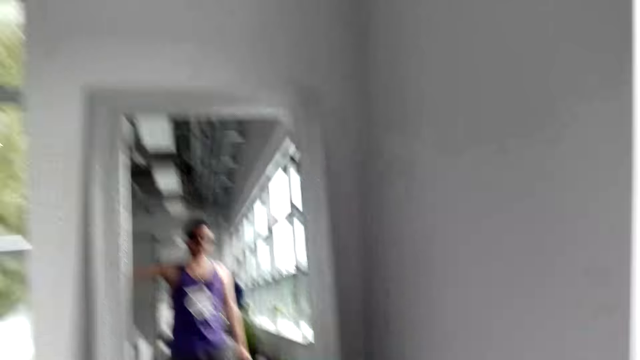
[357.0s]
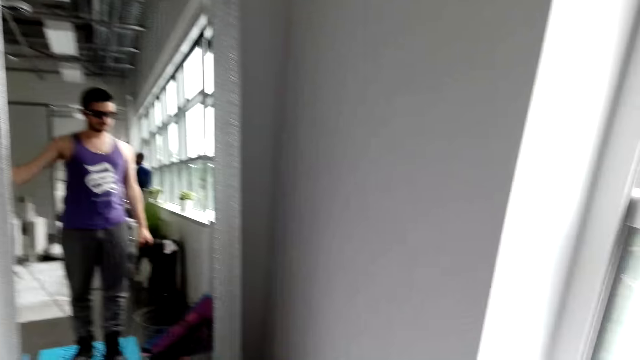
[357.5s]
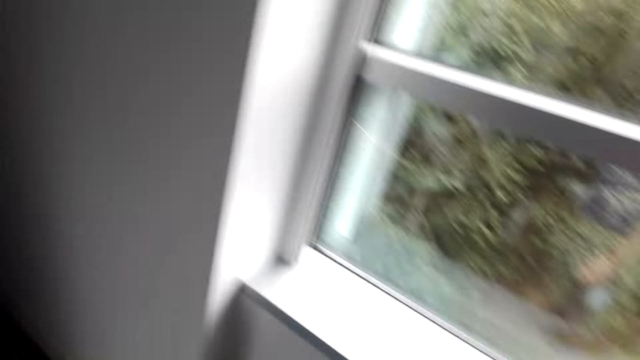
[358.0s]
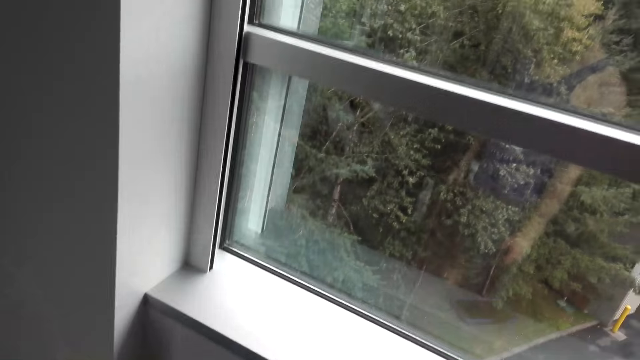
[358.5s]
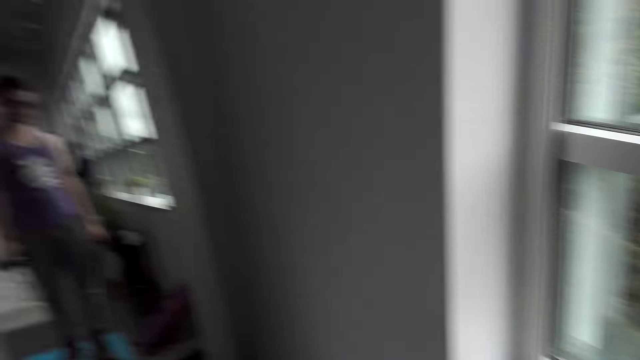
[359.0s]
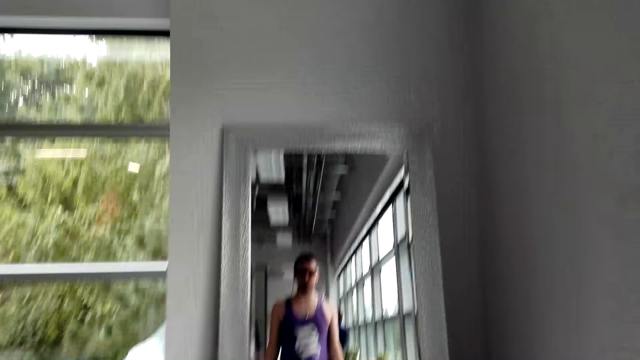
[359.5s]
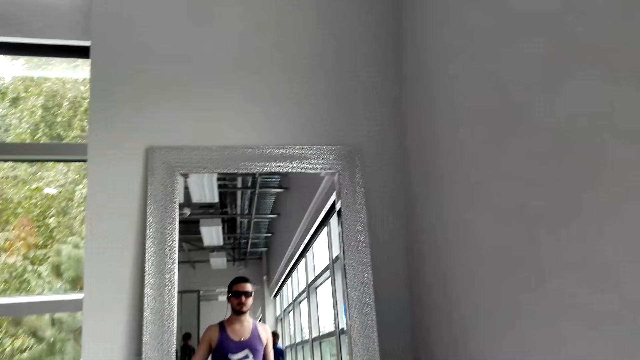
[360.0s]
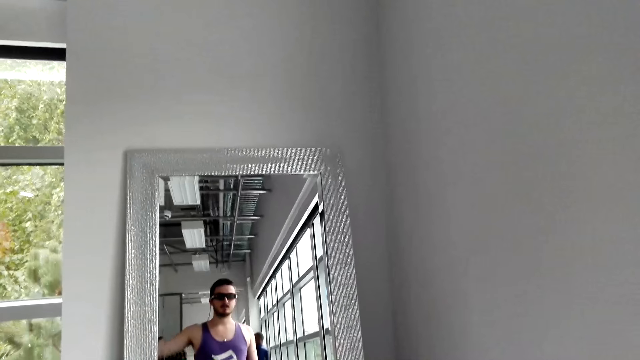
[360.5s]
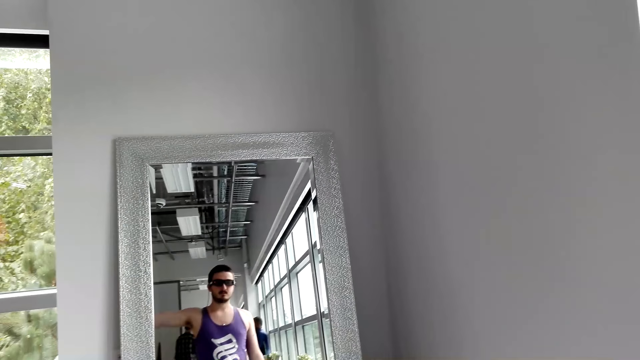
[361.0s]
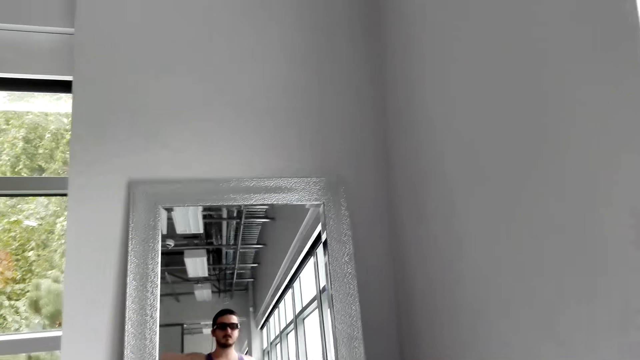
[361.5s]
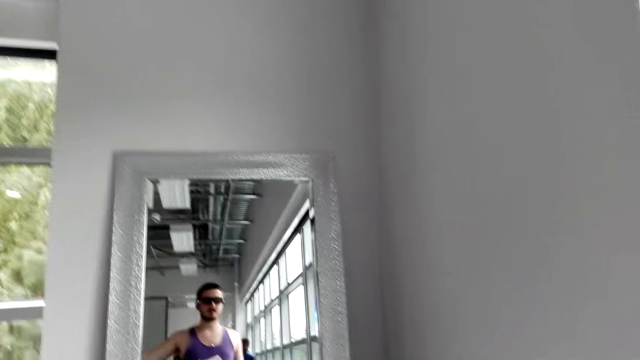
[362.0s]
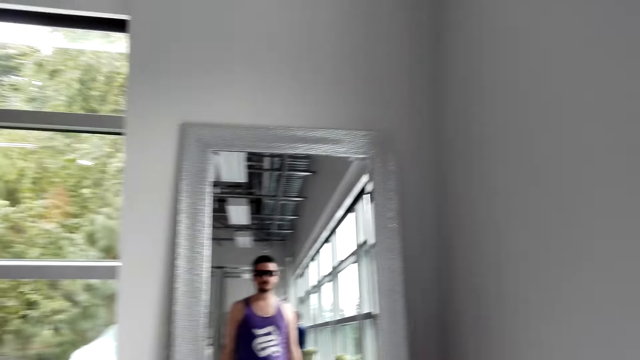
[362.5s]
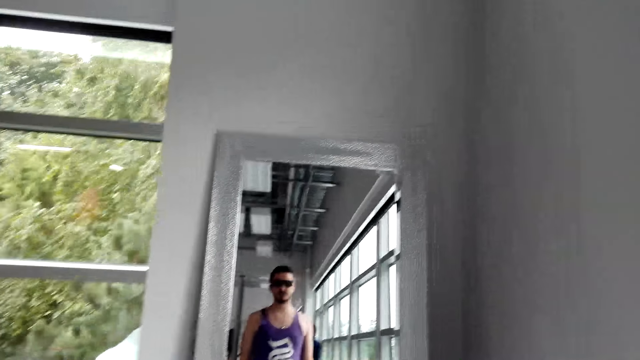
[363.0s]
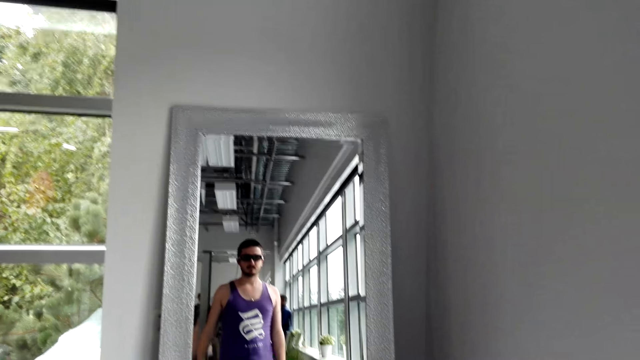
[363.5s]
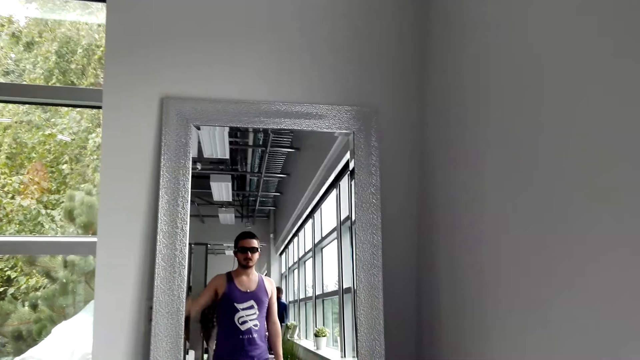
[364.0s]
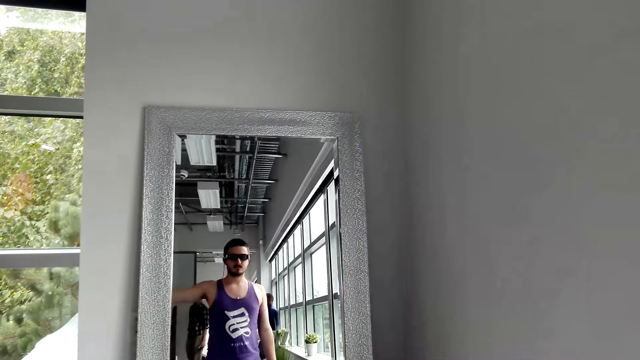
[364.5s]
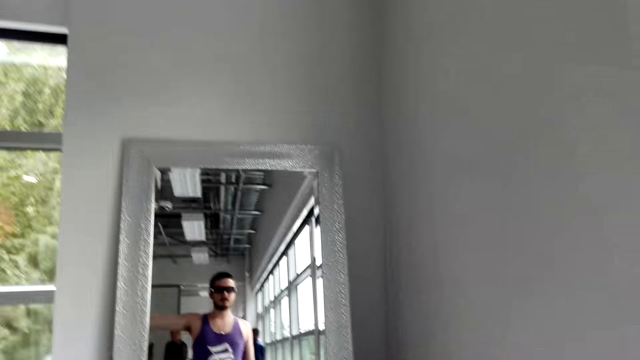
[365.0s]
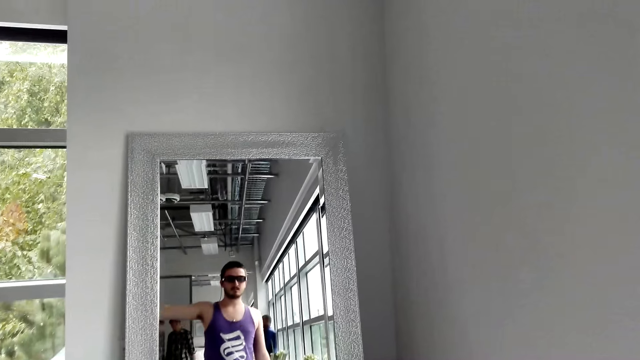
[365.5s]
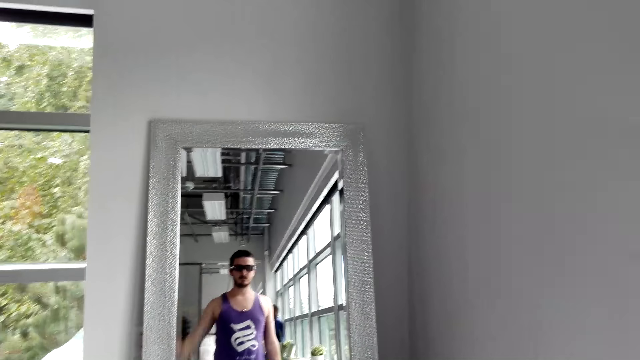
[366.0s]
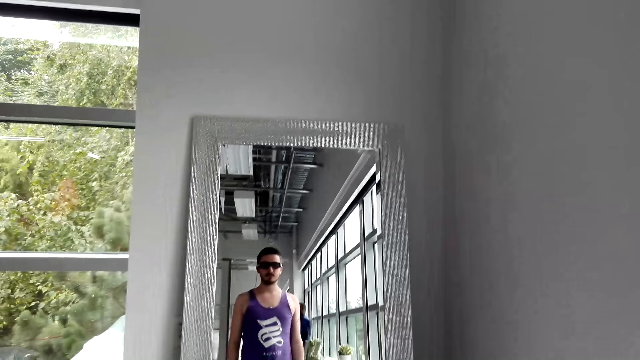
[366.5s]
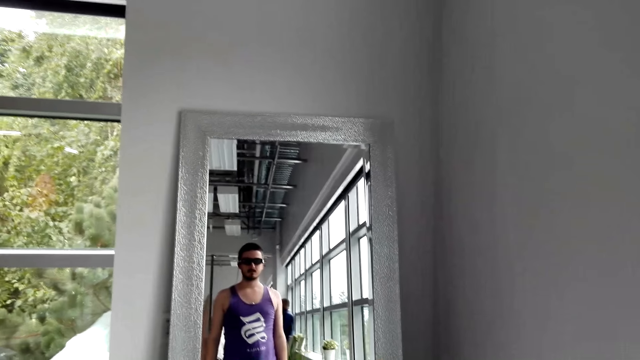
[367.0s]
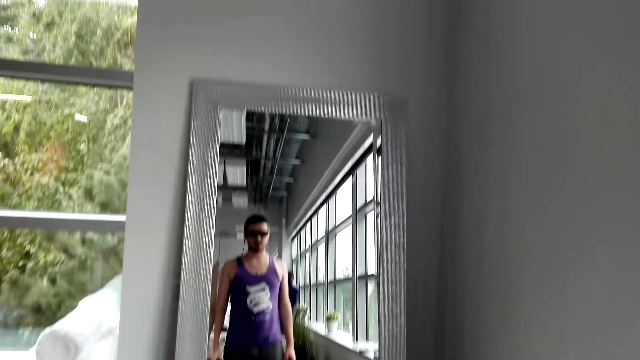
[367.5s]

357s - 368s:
The camera wearer looks around. They exercise.

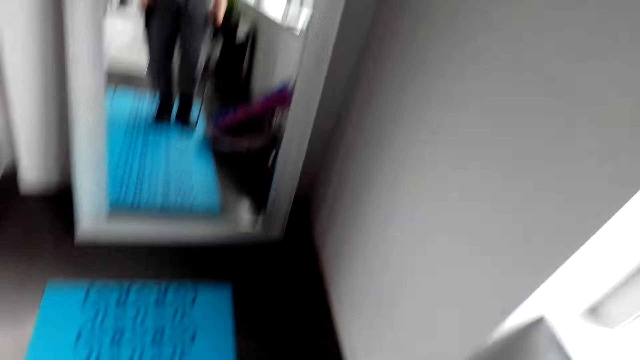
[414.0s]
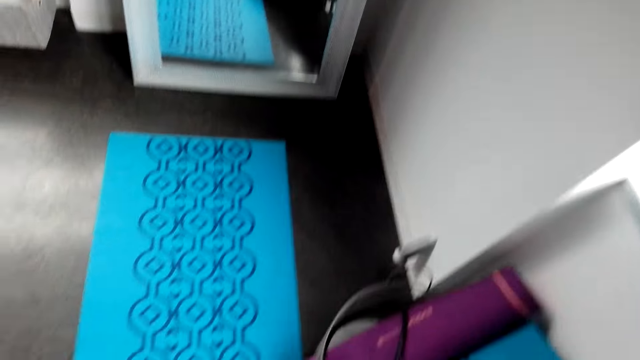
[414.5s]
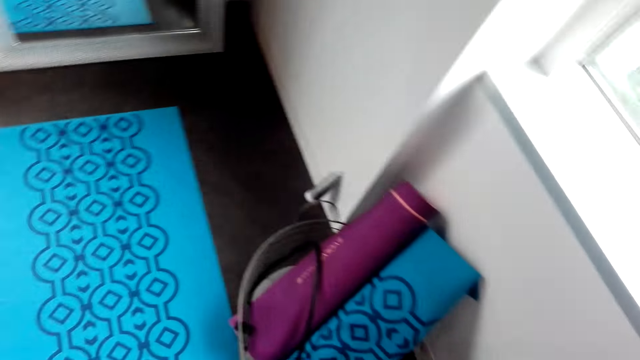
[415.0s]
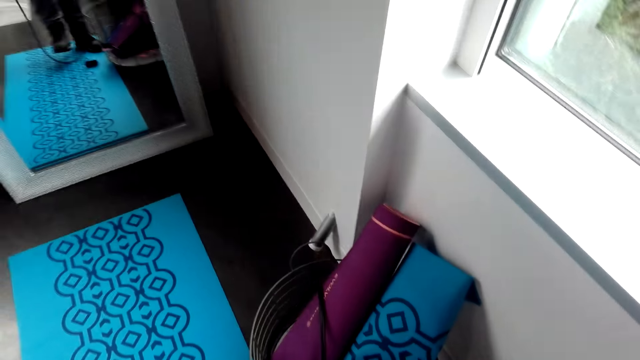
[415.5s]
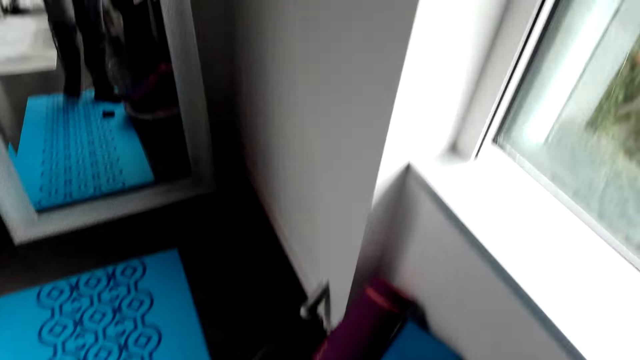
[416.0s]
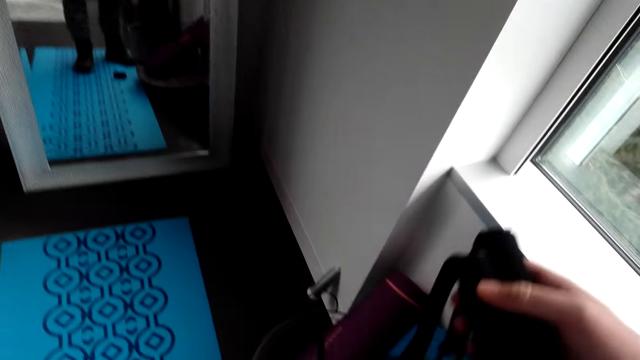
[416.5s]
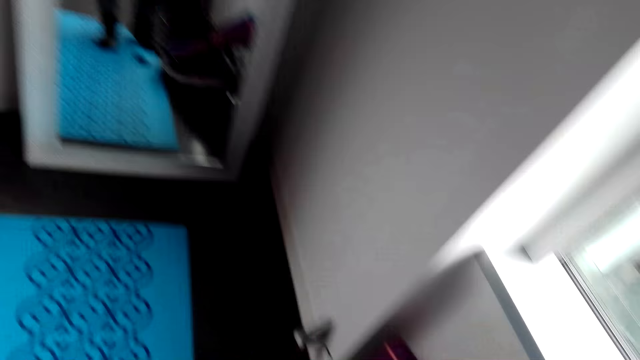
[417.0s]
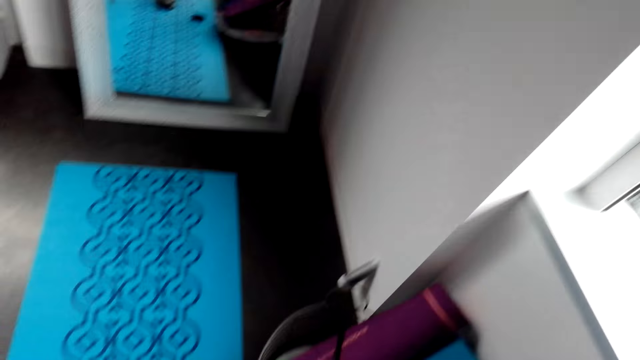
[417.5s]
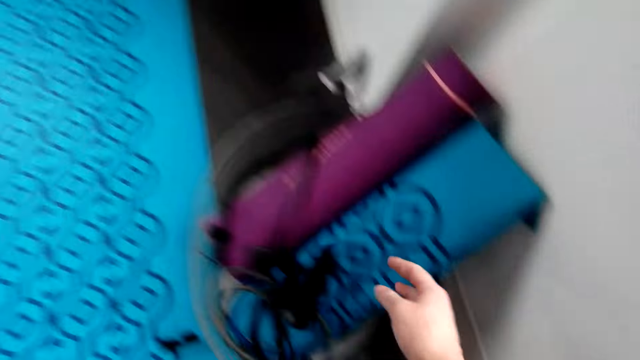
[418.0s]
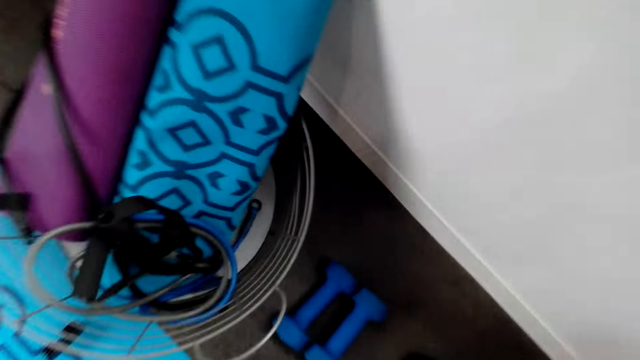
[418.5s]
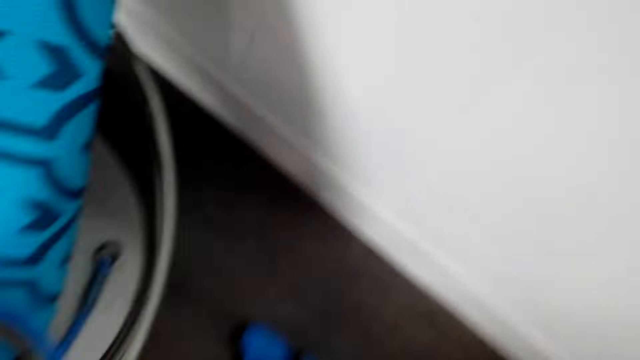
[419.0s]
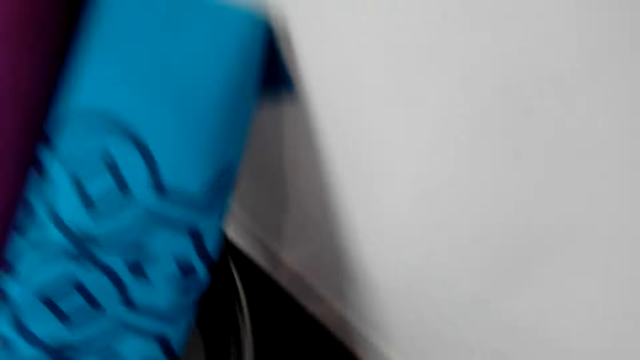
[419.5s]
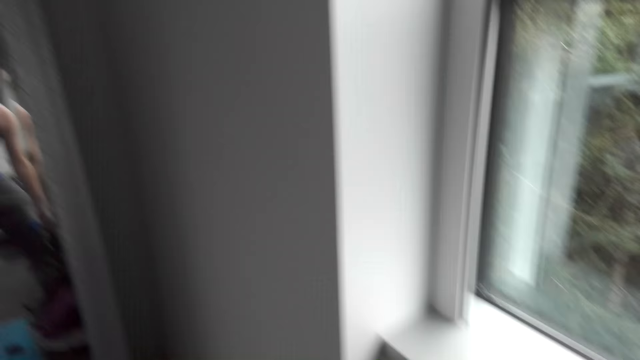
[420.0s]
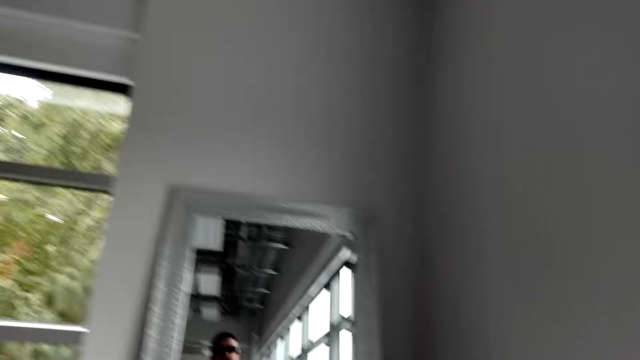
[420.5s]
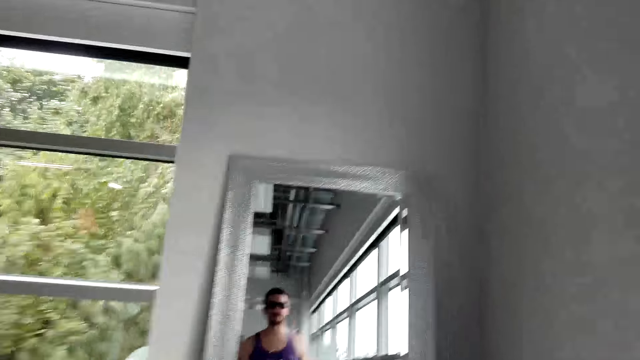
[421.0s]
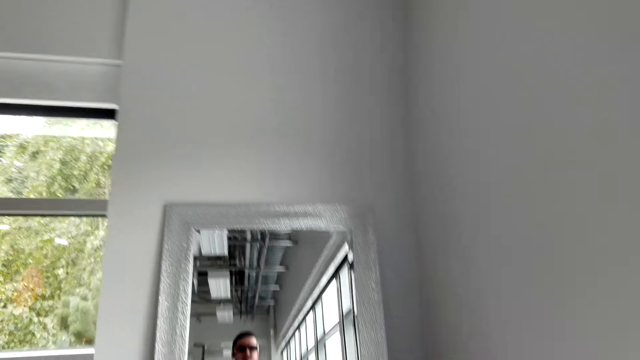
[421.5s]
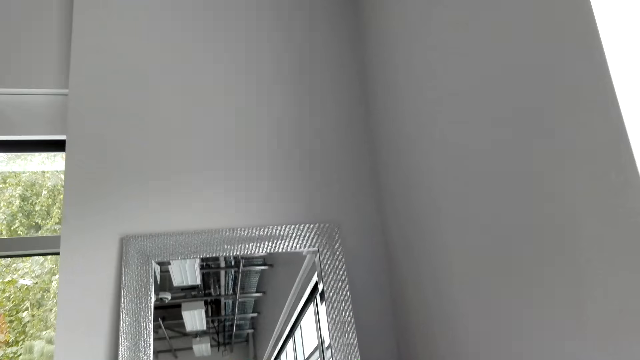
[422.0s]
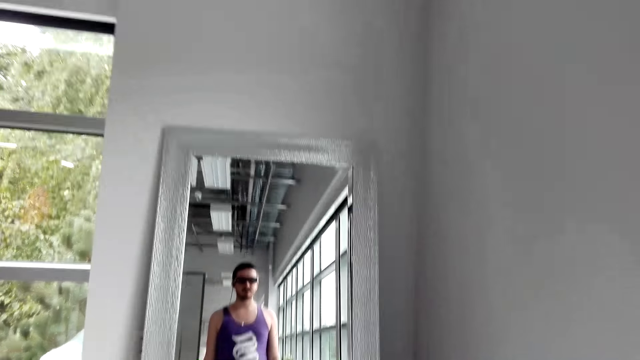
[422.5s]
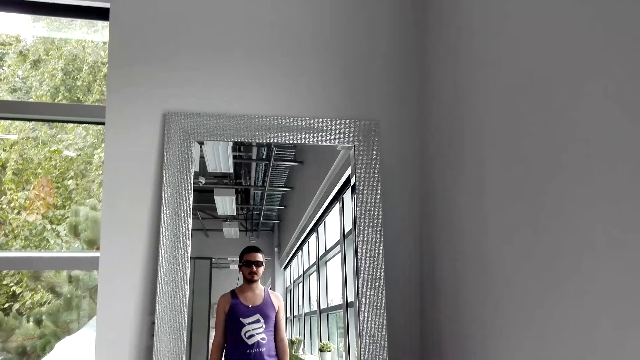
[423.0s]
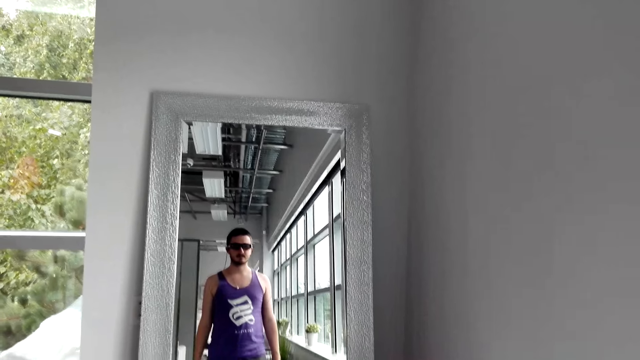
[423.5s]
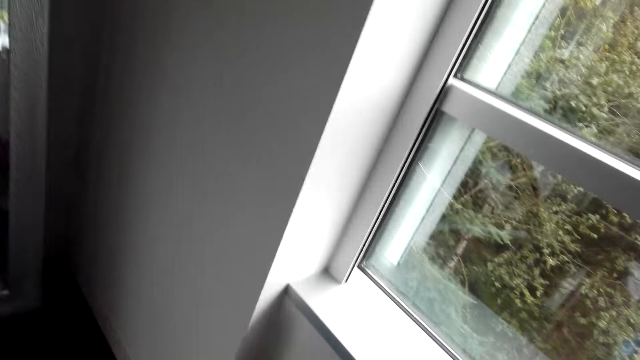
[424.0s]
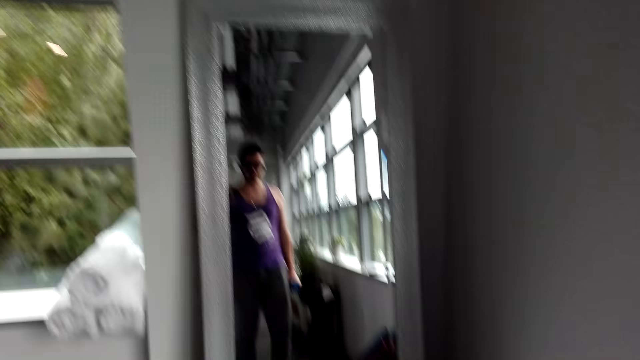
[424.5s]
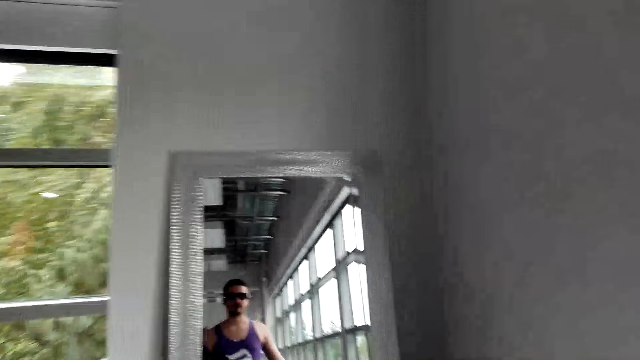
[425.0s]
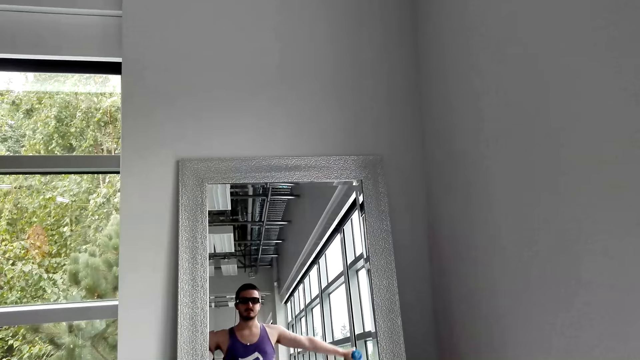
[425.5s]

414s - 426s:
The camera wearer looks around. They put the resistant band down, take dumbbells and look around.
